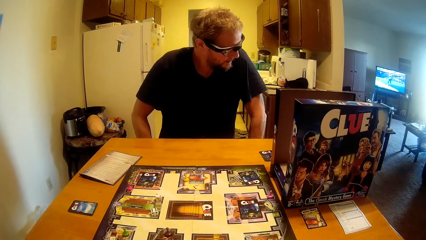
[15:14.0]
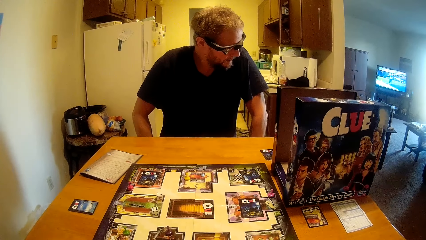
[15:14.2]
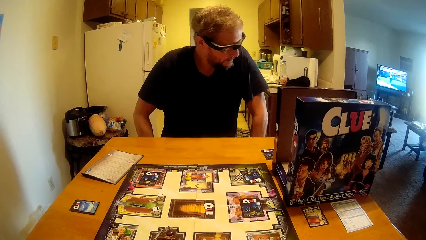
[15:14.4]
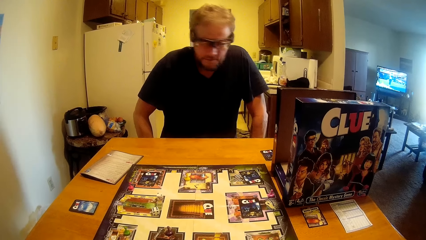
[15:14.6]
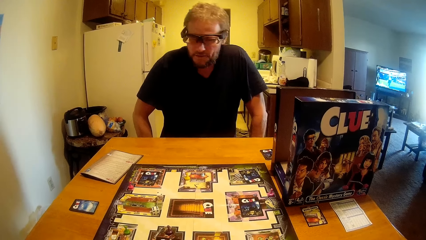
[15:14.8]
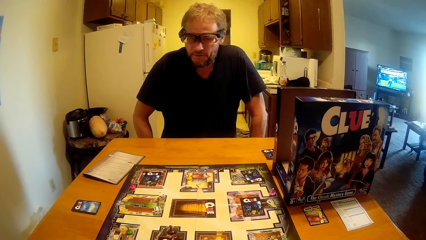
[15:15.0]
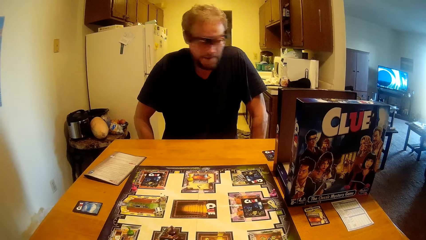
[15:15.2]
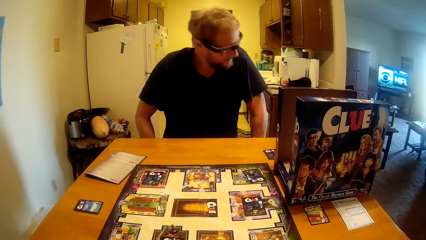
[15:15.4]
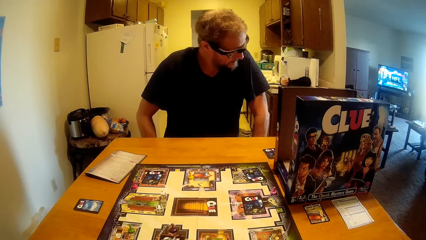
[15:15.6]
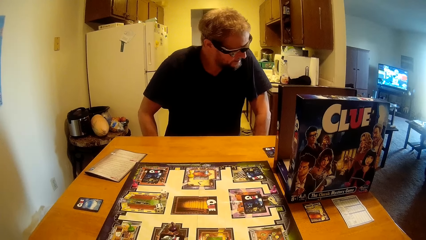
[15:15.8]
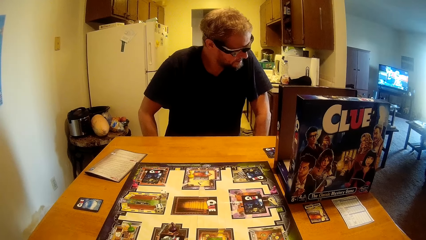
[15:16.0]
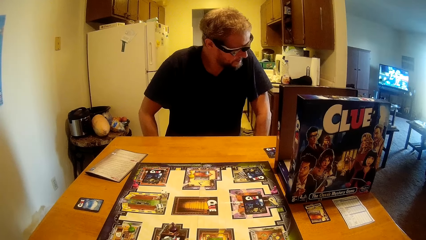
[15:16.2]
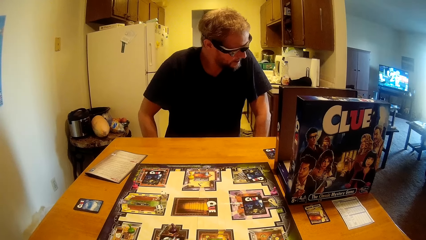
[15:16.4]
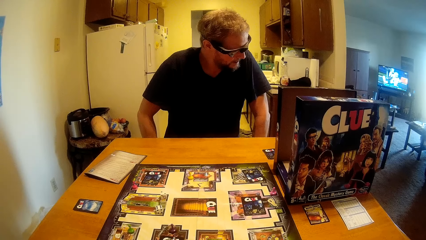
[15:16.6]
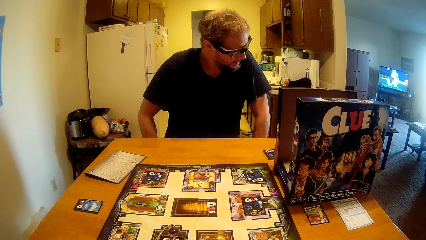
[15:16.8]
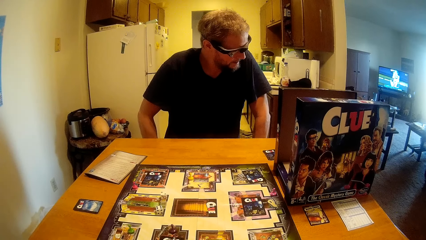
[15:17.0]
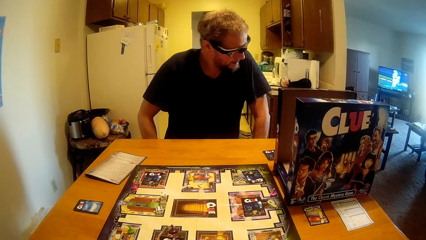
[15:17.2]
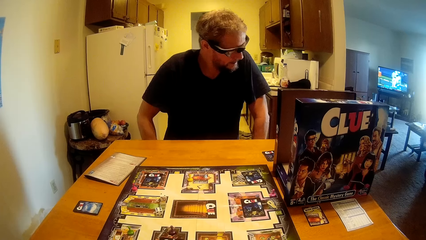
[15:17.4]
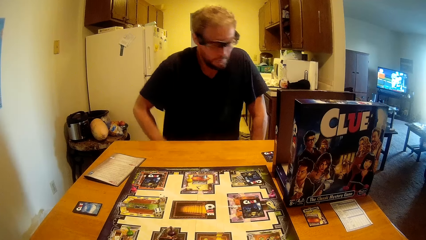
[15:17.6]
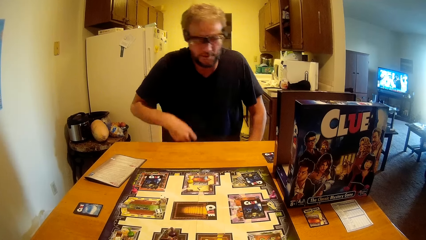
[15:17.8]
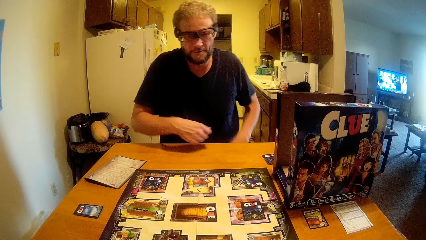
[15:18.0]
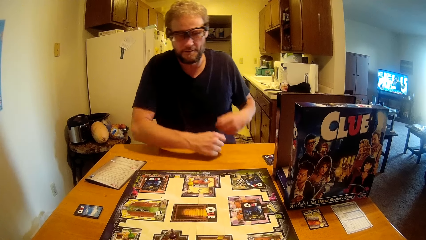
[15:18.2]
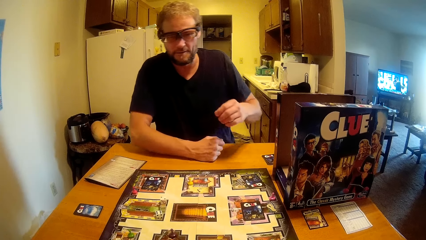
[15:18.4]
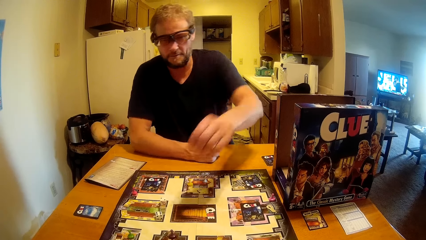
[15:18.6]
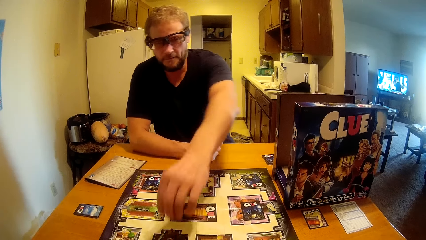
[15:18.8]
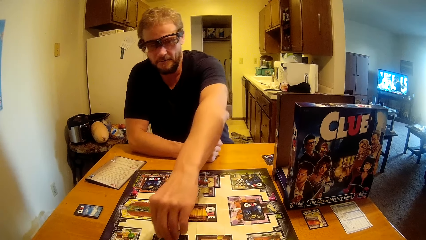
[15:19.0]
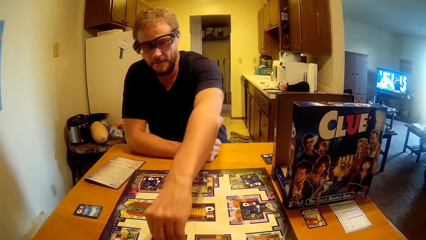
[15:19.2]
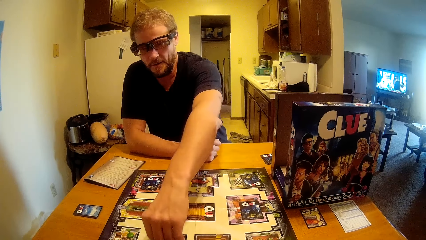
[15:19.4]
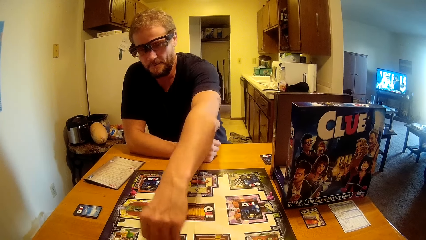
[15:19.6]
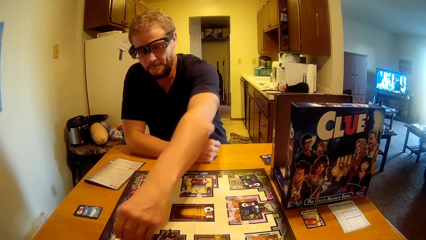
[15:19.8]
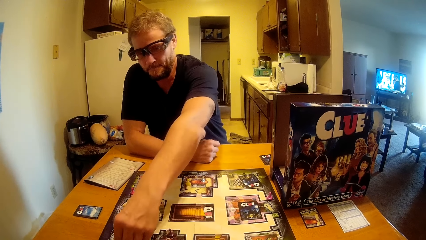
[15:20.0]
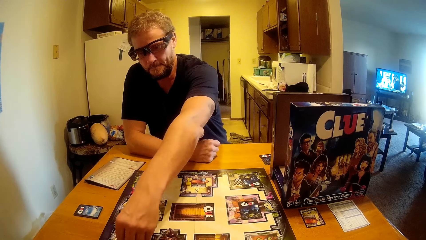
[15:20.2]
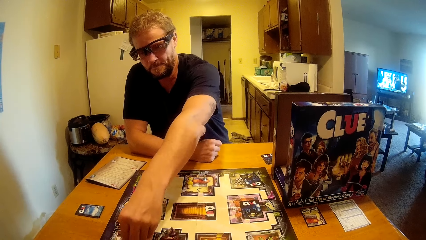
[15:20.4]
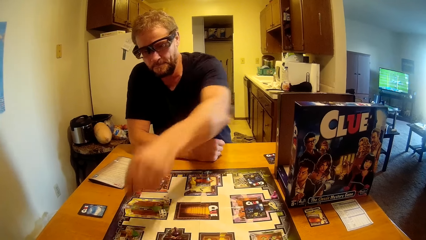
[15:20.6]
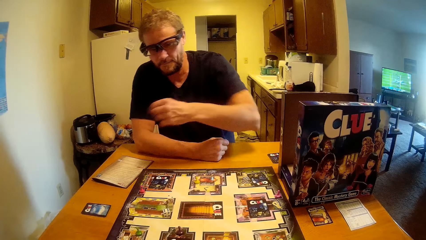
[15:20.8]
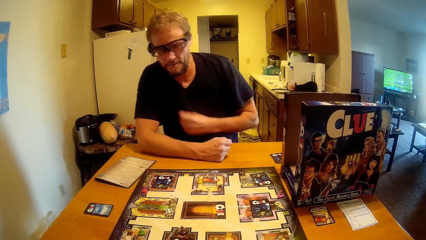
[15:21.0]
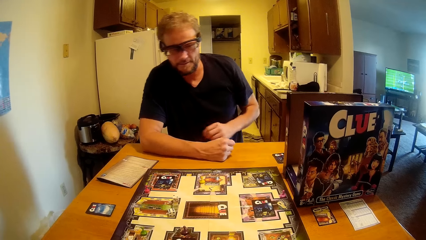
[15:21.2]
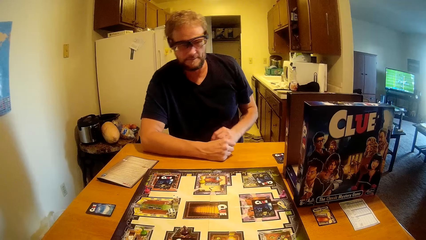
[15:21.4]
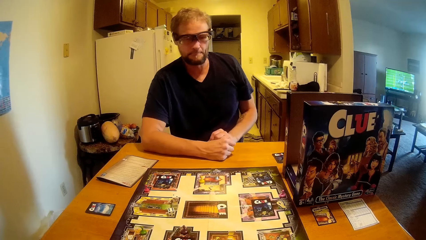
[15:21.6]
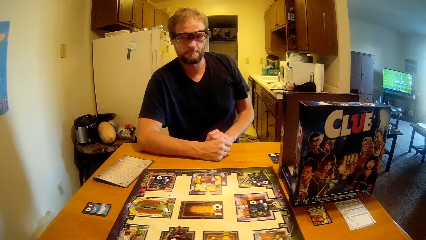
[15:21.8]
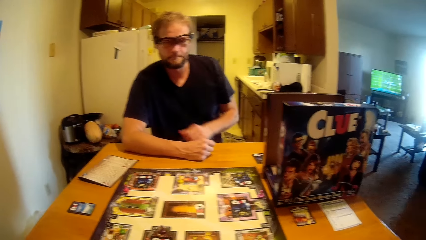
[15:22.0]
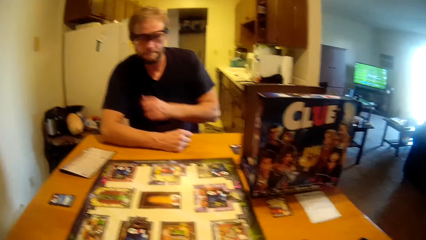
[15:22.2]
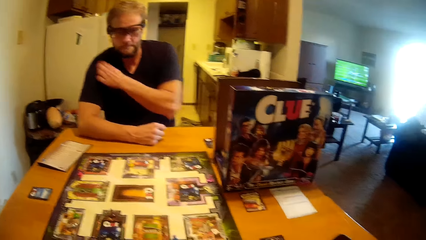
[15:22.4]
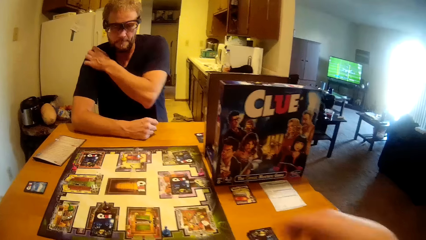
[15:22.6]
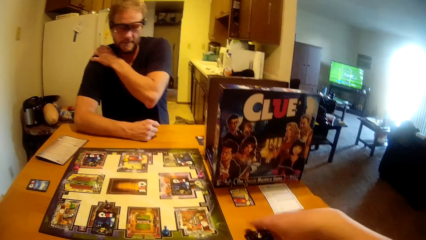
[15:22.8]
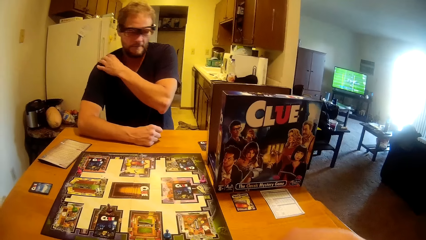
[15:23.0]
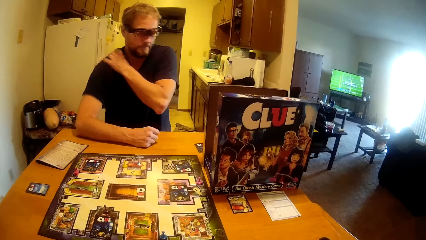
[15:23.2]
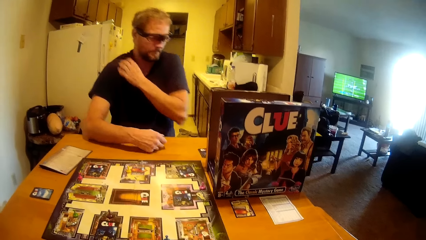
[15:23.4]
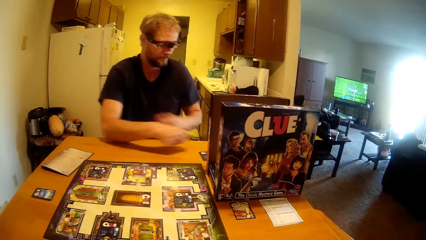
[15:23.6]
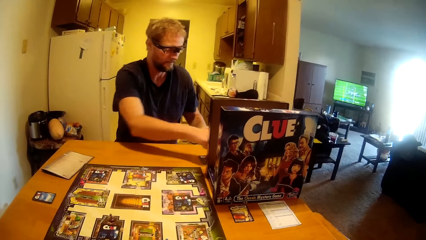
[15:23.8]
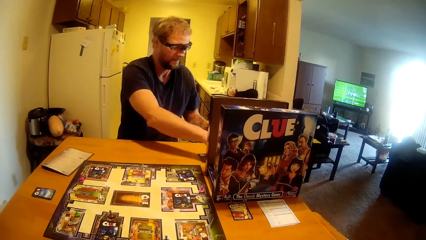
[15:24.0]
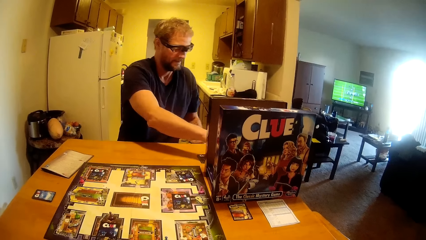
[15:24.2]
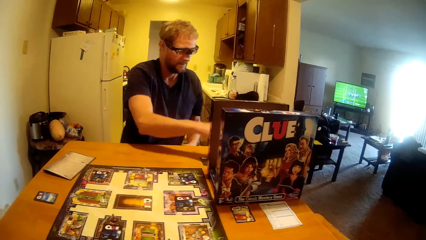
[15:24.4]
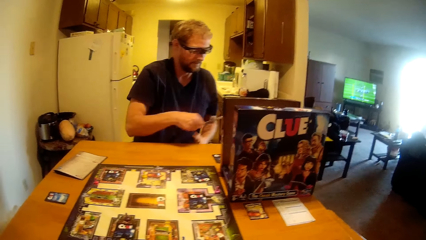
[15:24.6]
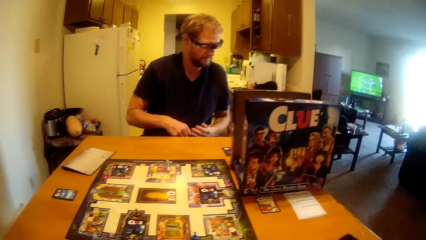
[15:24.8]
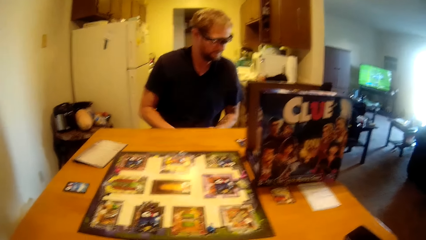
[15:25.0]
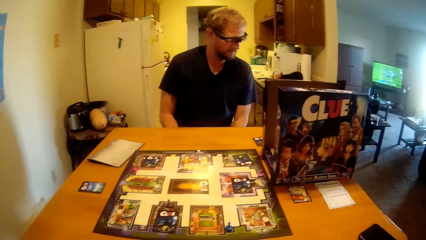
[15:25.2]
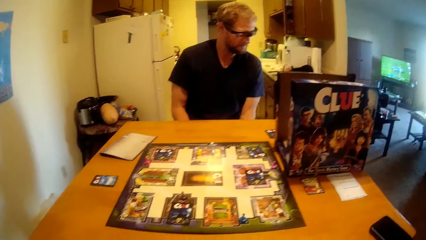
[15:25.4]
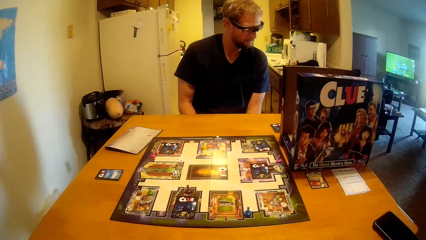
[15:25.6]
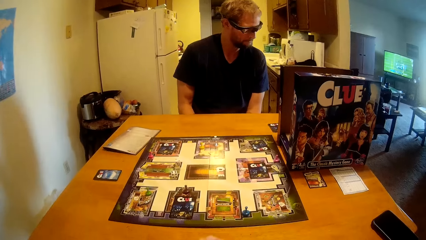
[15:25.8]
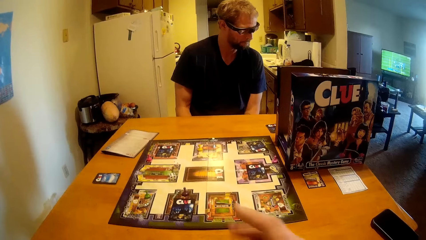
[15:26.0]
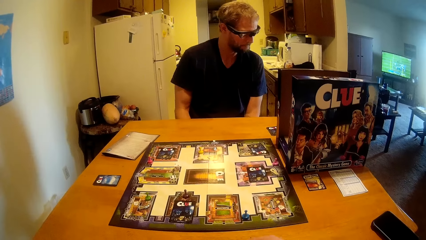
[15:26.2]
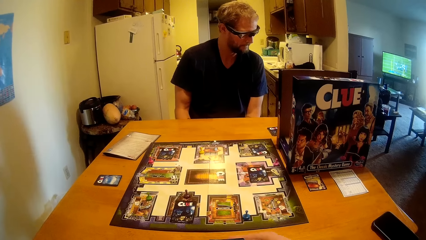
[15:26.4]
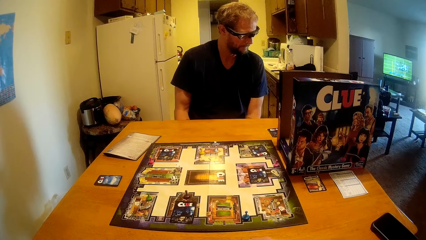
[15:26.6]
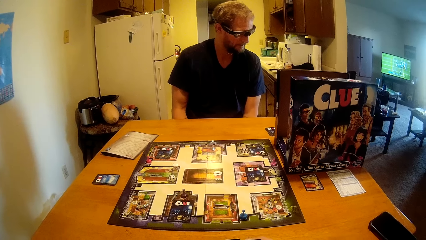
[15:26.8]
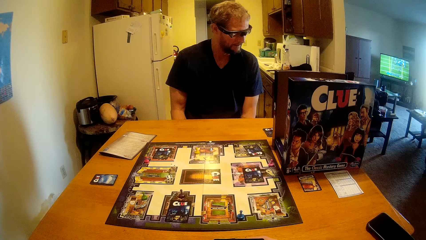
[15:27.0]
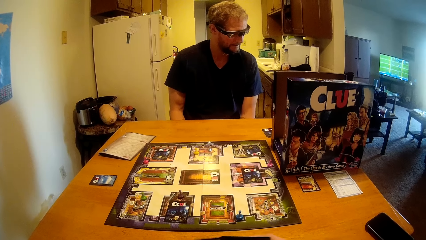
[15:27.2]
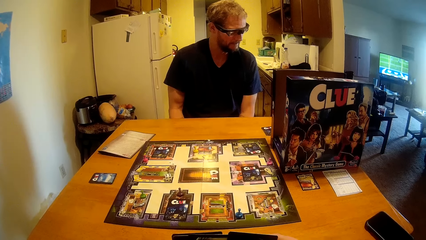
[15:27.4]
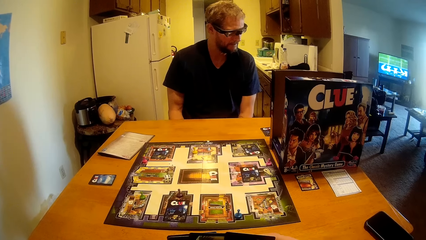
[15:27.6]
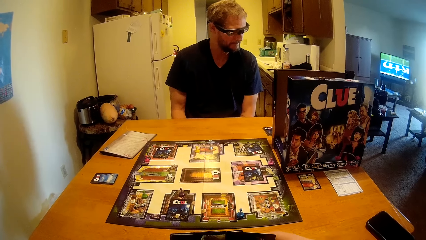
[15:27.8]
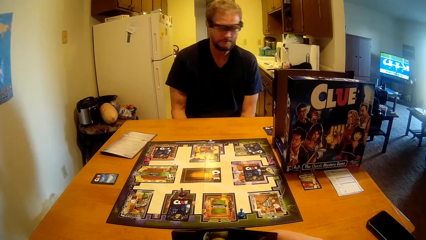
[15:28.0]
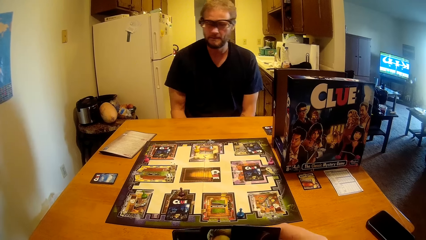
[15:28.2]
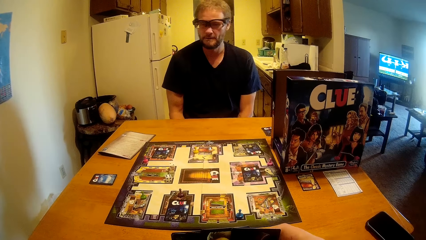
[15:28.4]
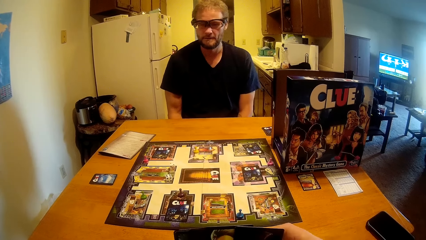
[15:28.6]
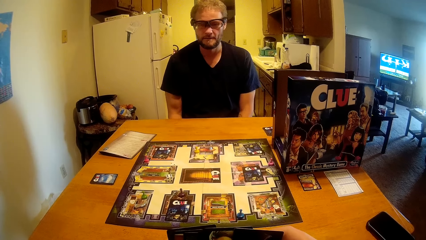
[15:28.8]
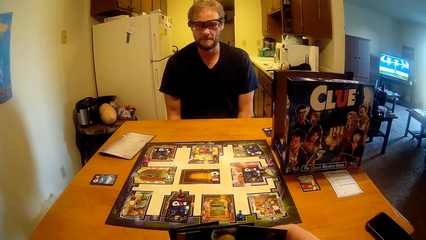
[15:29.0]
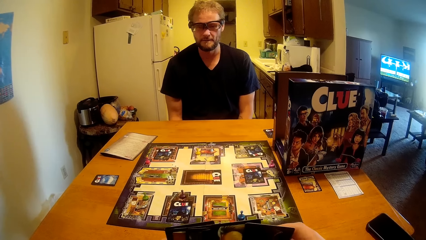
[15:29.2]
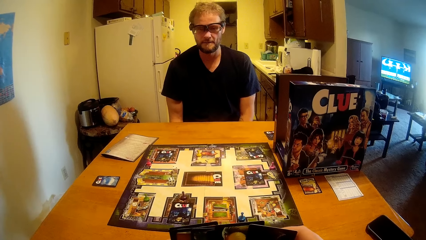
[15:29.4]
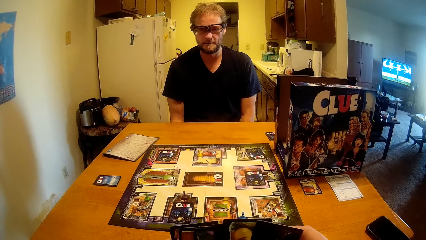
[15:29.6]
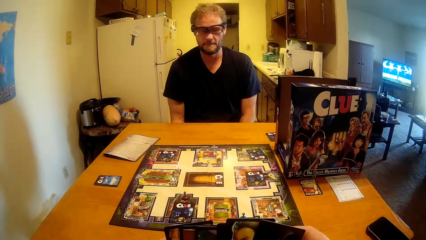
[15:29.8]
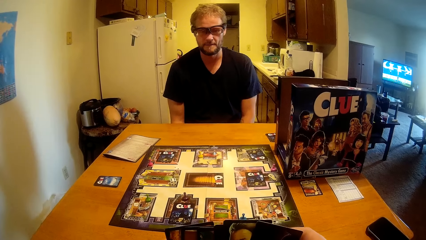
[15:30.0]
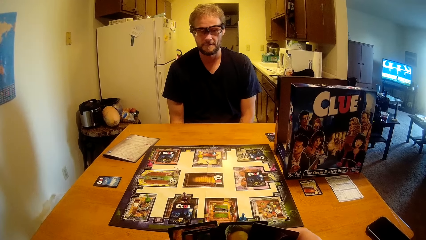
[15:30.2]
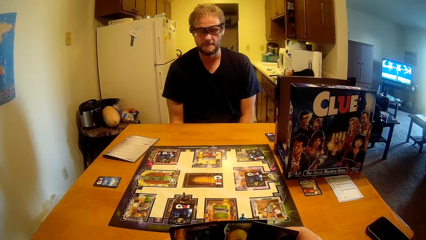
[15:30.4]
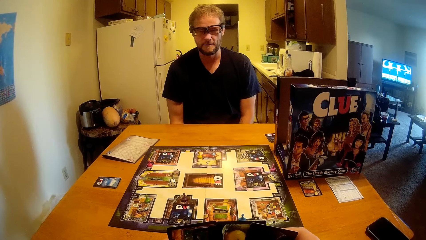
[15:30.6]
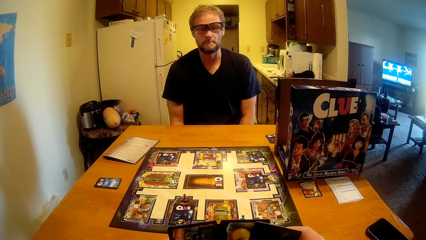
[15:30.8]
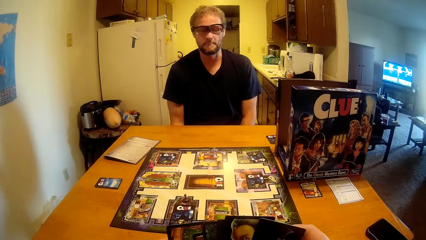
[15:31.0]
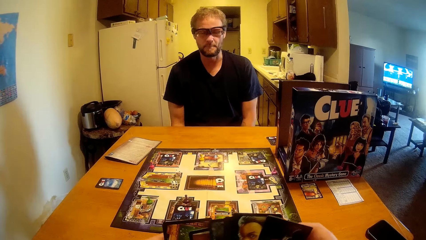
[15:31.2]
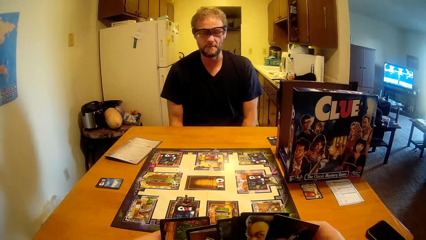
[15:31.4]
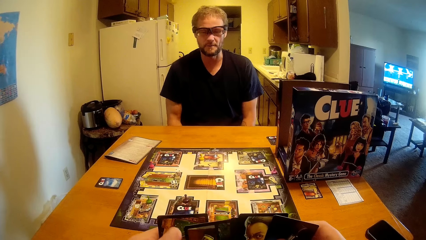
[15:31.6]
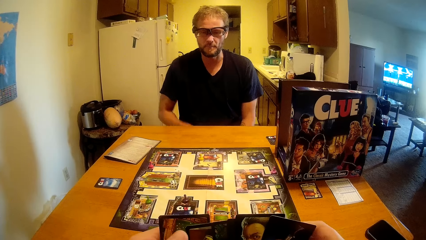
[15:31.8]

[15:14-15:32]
A man touches the game board. The man moves the clue replacement piece. The camera wearer talks to the man. The man looks at the clue cards.
